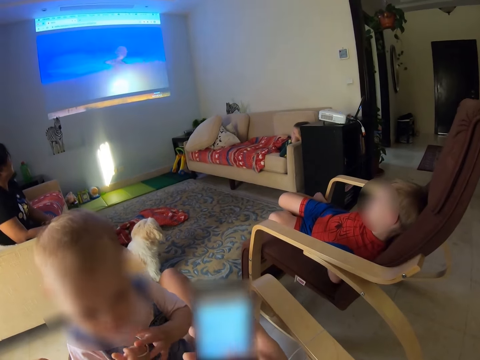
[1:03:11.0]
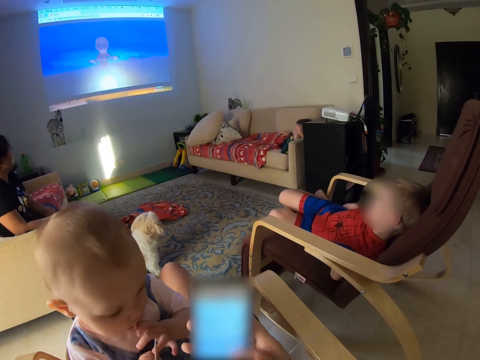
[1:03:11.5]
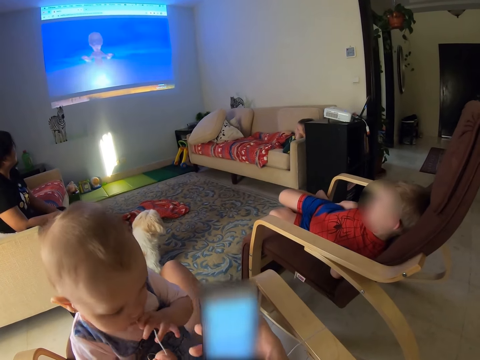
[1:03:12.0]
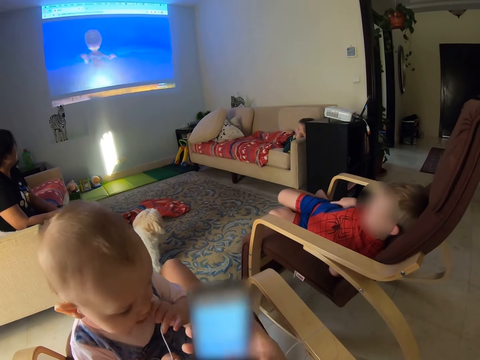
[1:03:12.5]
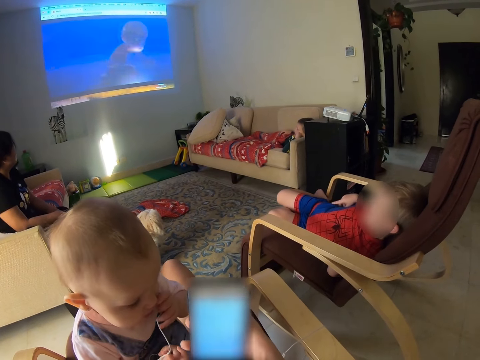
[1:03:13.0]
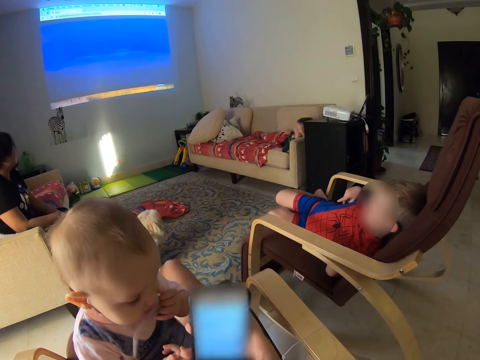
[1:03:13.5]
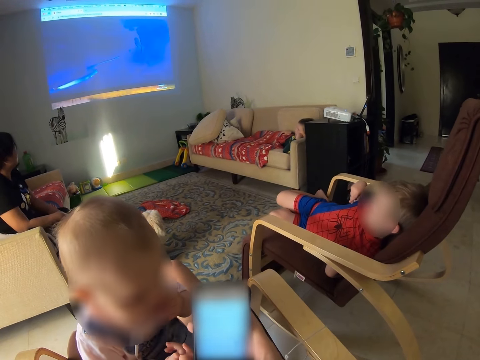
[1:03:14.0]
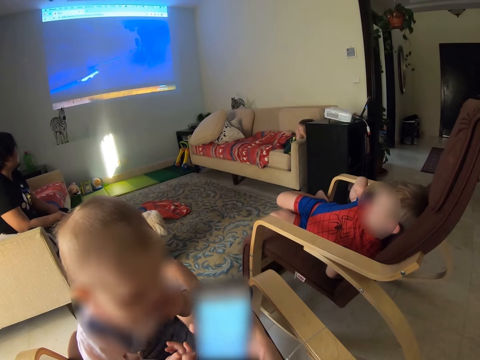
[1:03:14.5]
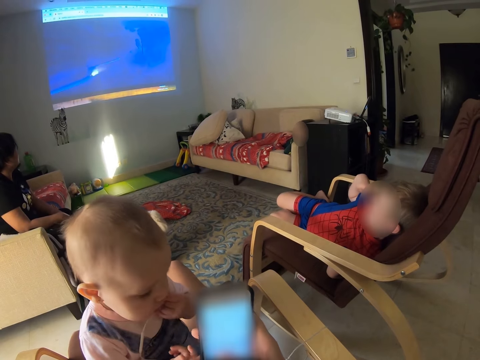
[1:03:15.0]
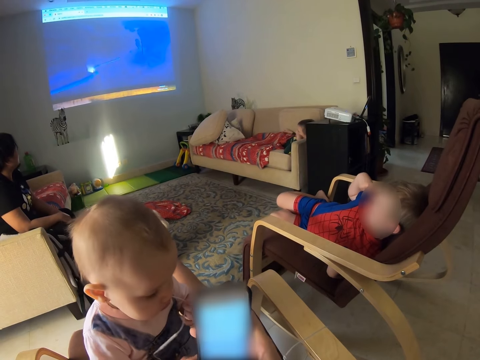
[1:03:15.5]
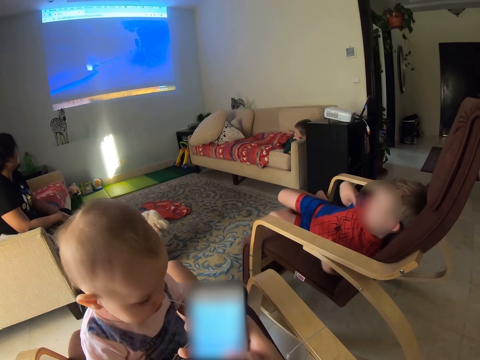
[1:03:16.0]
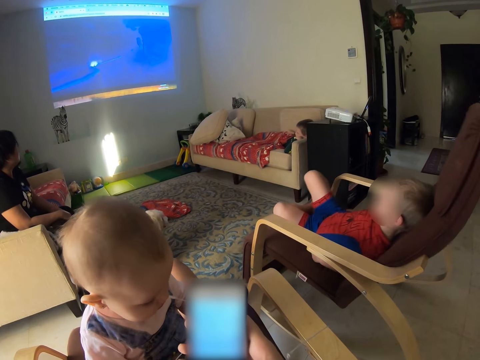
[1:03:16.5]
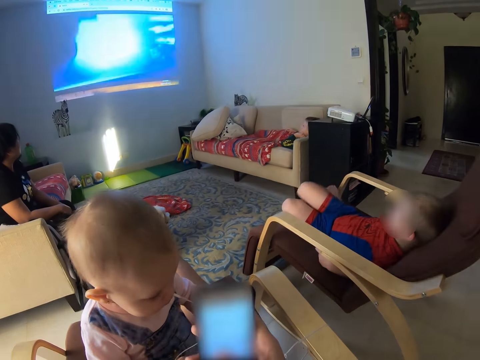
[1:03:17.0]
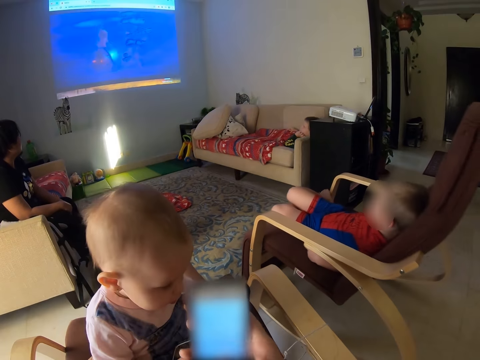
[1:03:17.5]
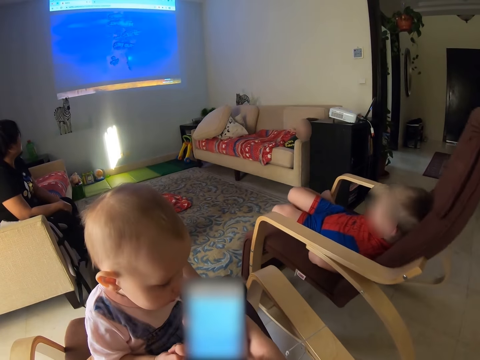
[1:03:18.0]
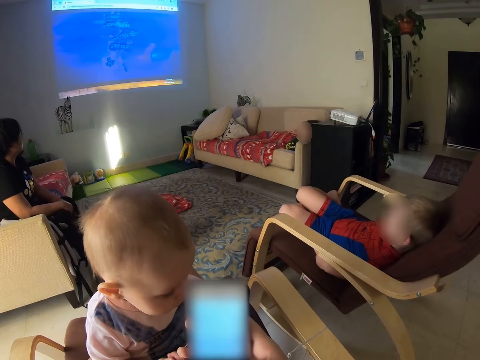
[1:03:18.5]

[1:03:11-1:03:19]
A child lifts a hand.

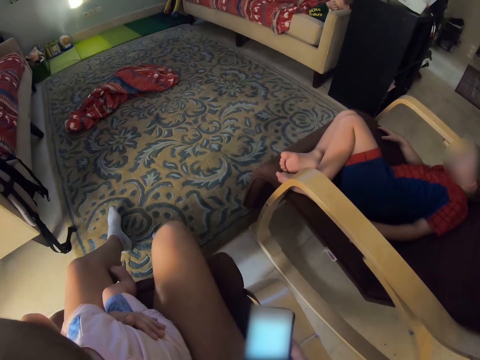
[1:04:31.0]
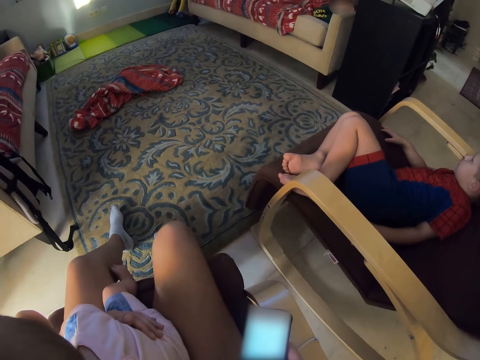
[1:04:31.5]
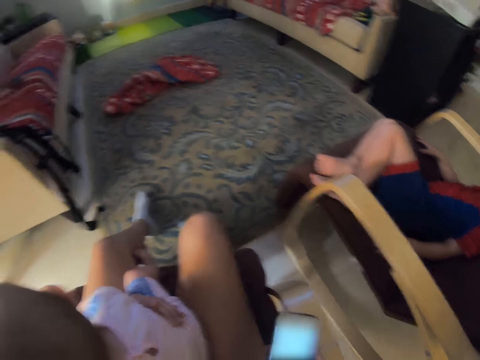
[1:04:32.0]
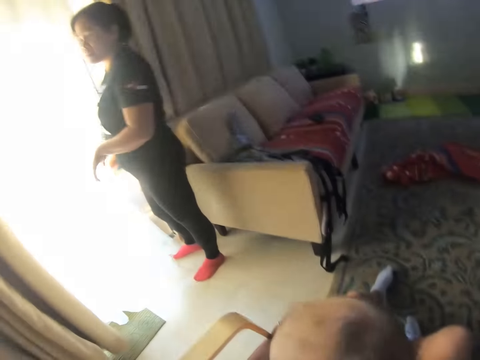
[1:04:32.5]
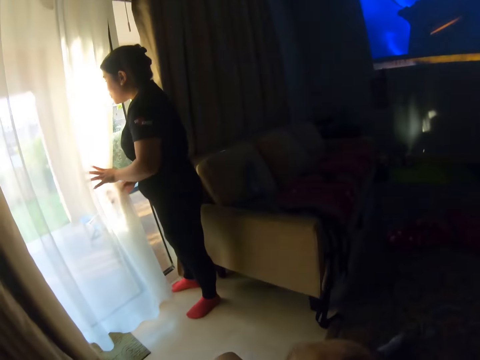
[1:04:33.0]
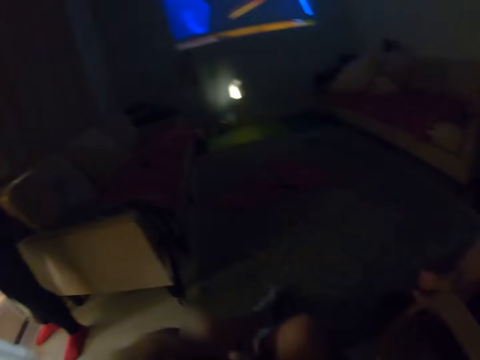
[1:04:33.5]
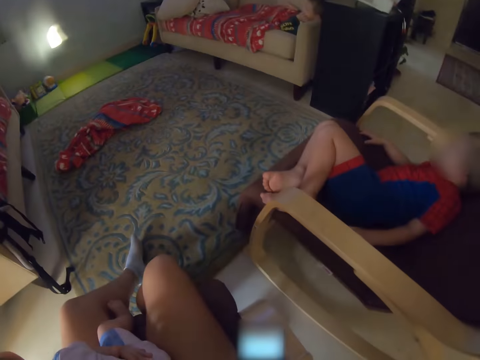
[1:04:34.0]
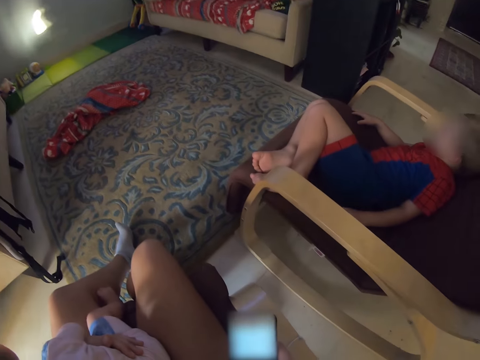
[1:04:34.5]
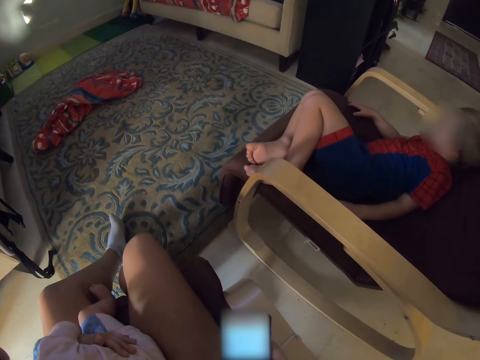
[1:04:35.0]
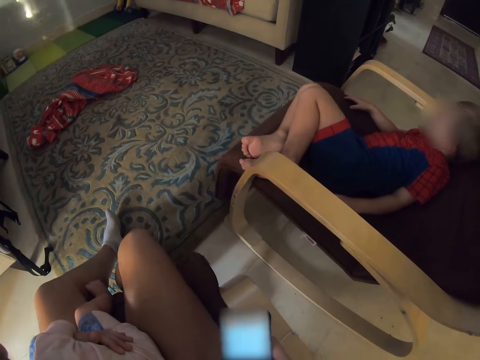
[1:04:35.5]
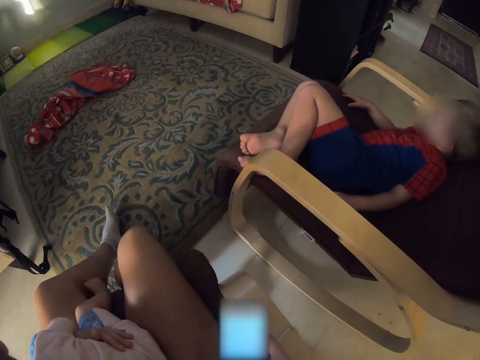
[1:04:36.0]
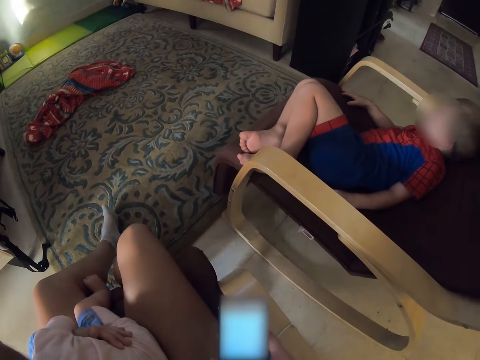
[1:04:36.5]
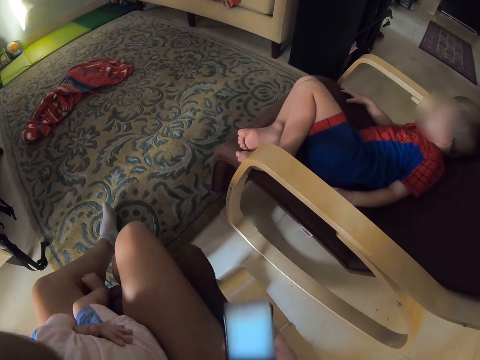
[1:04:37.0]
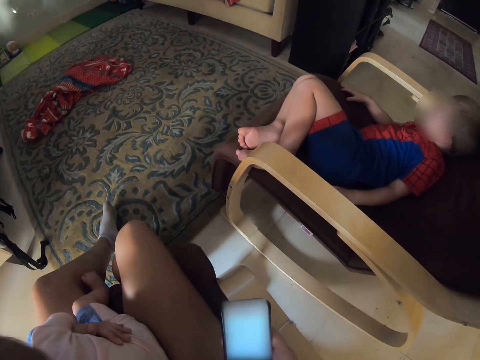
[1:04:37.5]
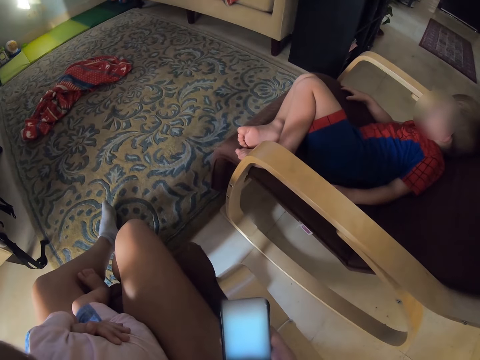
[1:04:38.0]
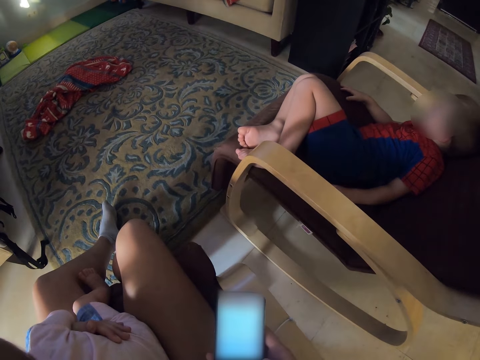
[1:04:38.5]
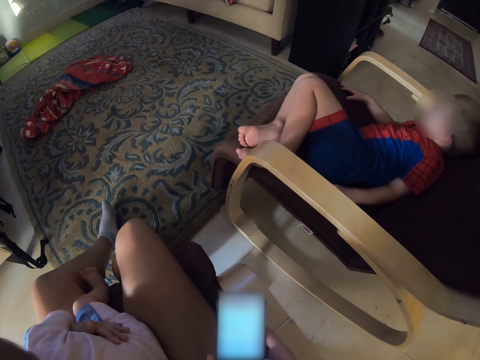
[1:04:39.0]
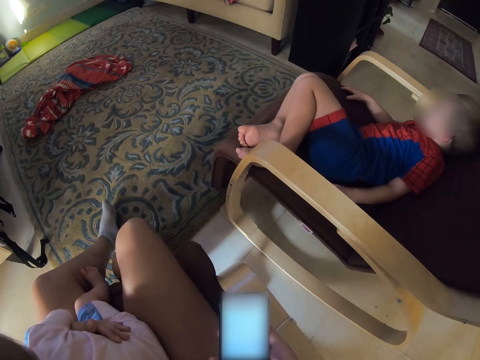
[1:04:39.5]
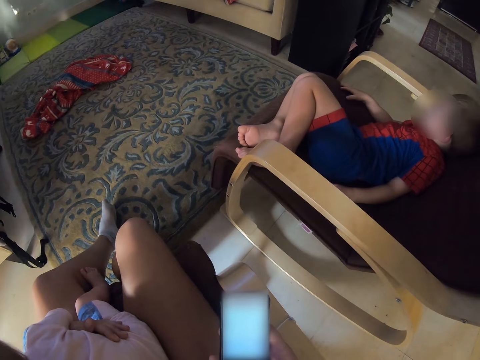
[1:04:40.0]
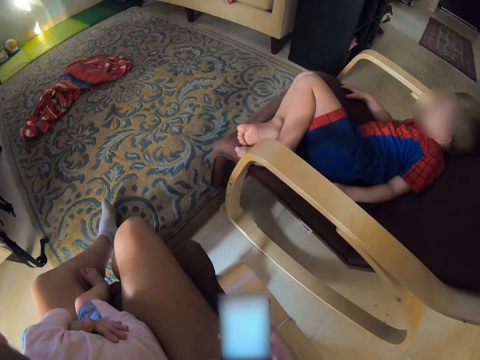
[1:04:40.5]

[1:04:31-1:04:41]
Someone opens the door. The camera wearer scrolls his phone.

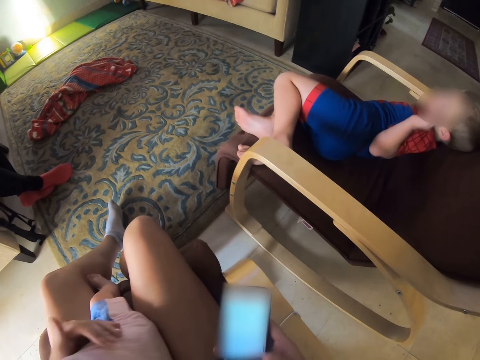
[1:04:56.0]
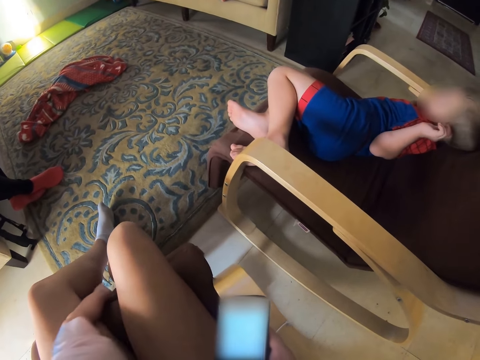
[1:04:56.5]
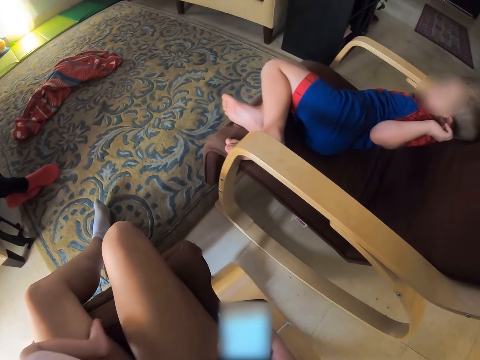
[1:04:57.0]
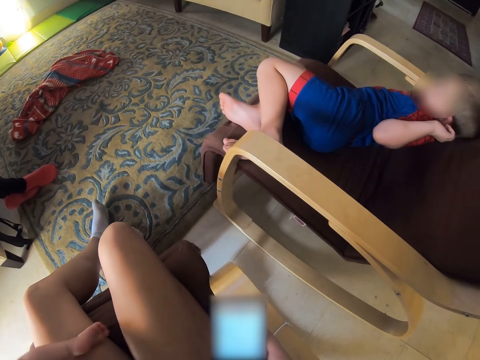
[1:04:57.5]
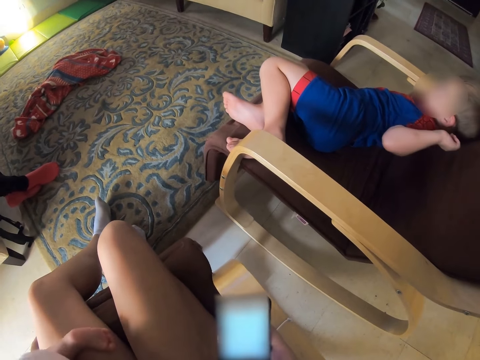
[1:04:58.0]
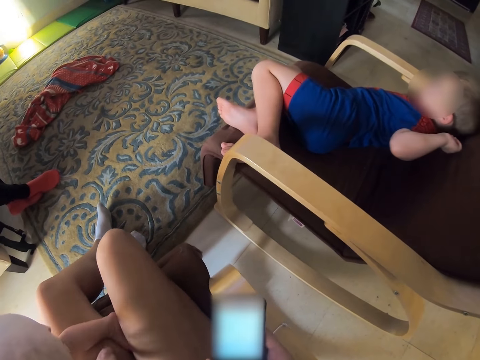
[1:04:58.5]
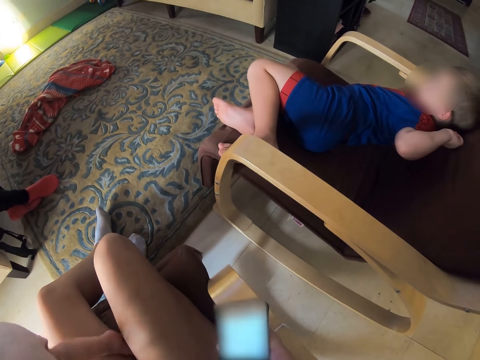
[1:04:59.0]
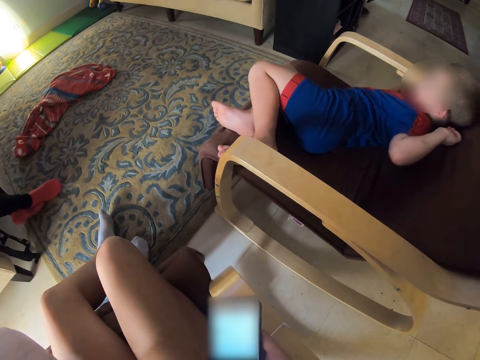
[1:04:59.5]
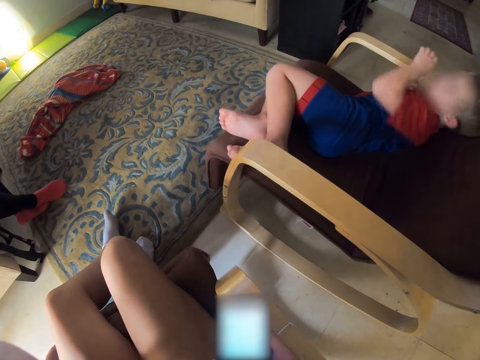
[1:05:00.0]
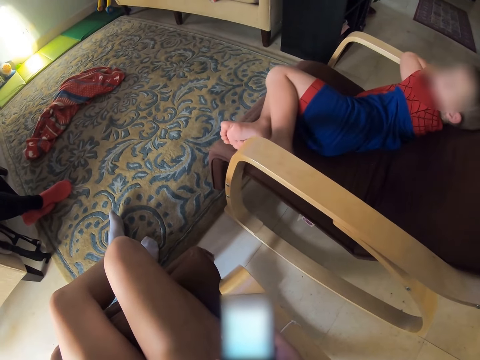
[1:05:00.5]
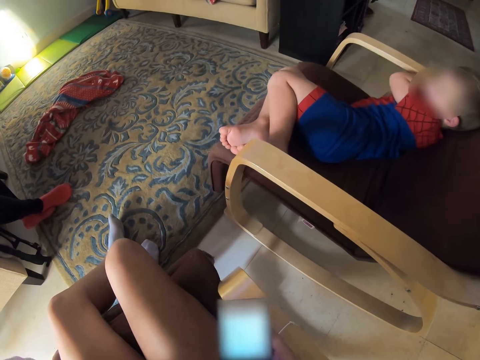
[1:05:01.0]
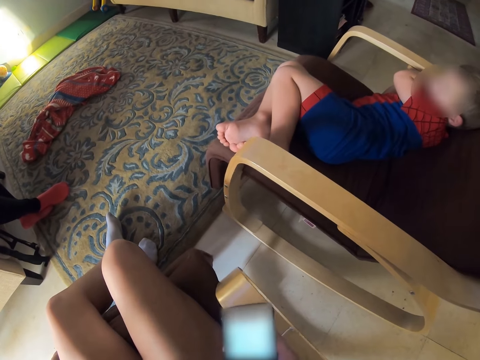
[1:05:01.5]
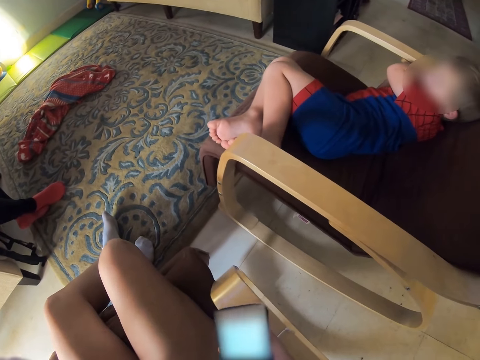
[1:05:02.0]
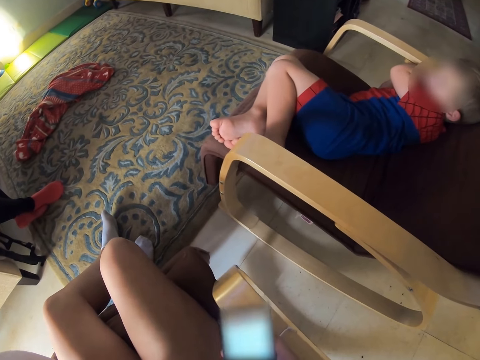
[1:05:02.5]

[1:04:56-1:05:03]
A person stands up.

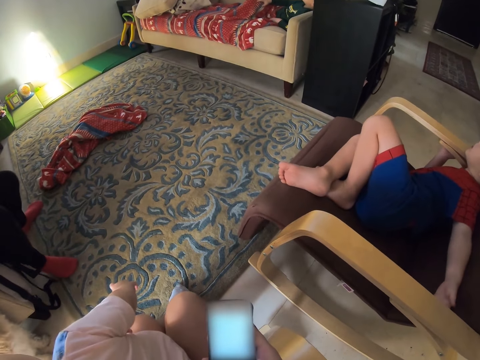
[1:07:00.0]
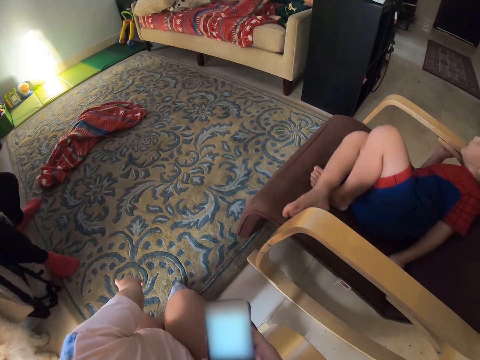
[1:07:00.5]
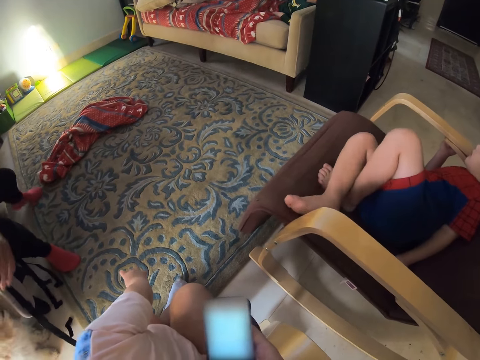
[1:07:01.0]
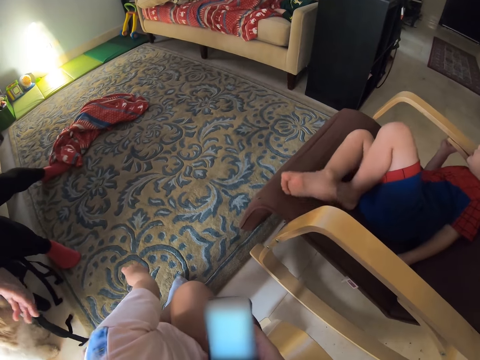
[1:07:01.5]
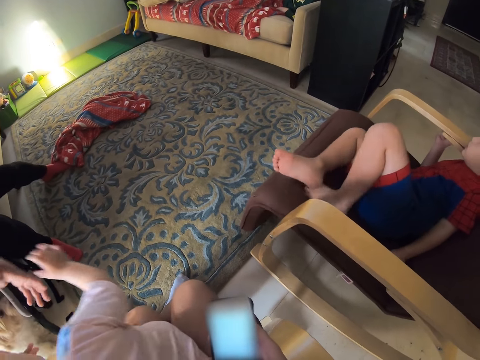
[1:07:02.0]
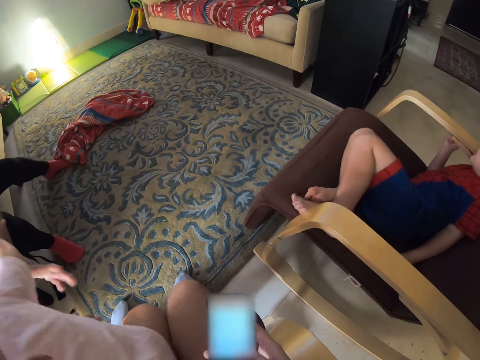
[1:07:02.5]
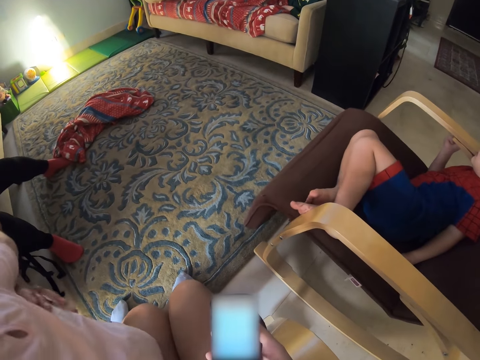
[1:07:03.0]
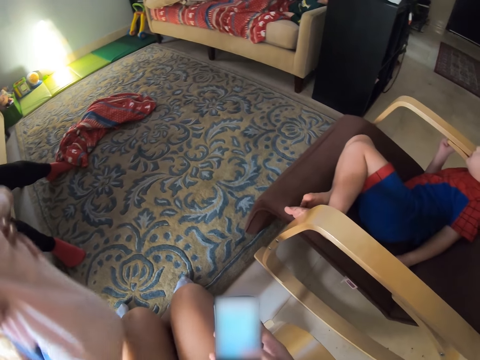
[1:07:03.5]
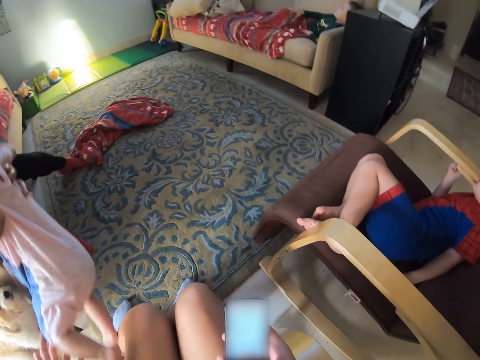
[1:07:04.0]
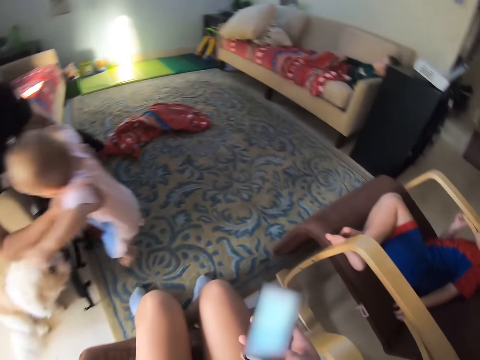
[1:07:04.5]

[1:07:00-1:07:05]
A person takes another person. Someone lifts the baby.
